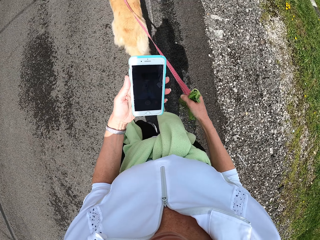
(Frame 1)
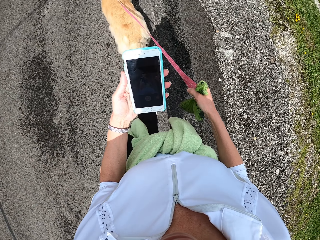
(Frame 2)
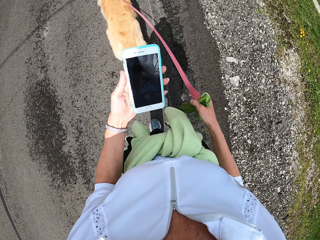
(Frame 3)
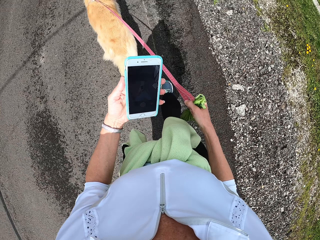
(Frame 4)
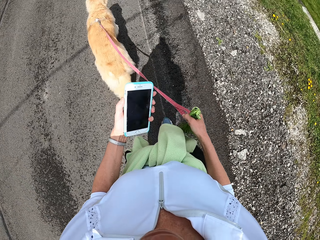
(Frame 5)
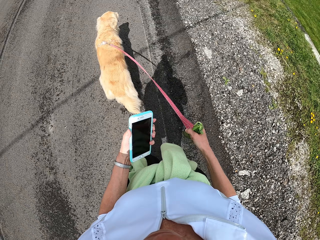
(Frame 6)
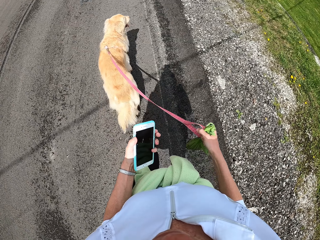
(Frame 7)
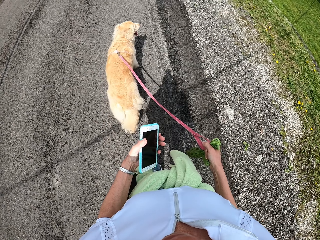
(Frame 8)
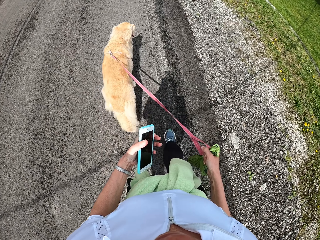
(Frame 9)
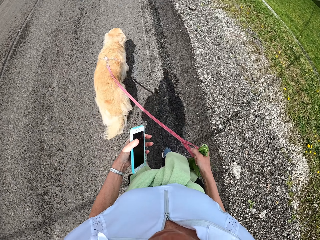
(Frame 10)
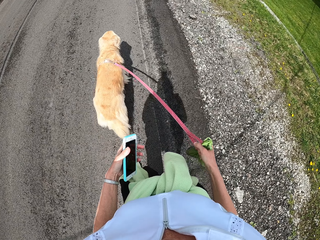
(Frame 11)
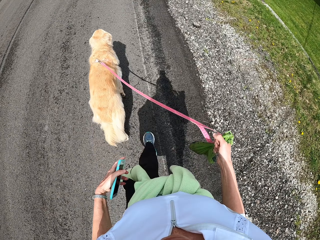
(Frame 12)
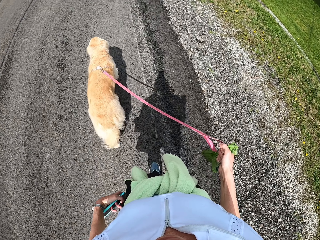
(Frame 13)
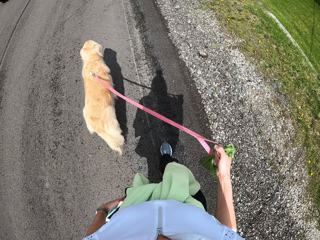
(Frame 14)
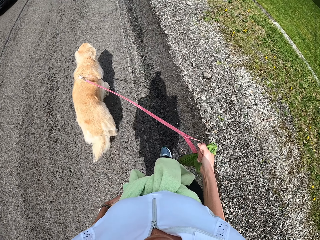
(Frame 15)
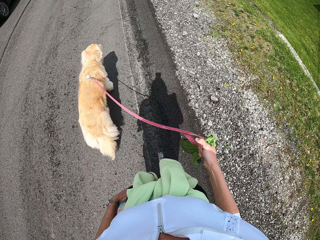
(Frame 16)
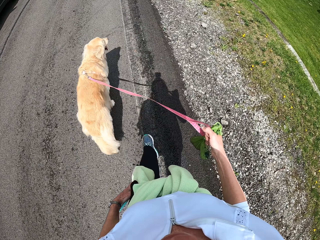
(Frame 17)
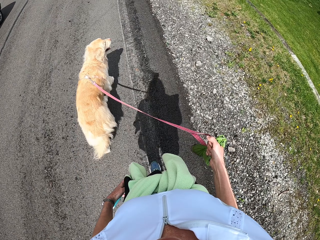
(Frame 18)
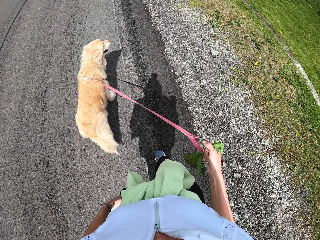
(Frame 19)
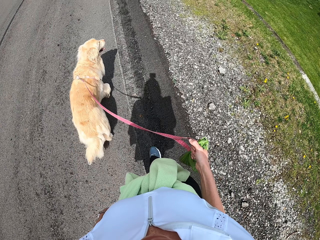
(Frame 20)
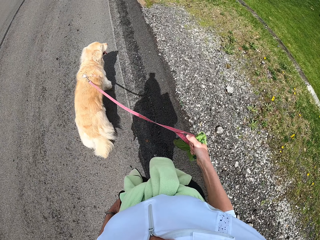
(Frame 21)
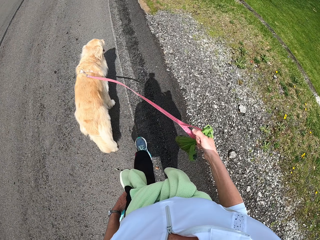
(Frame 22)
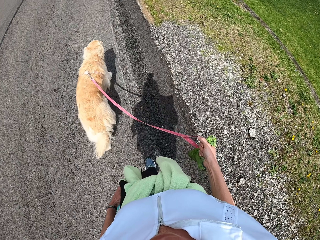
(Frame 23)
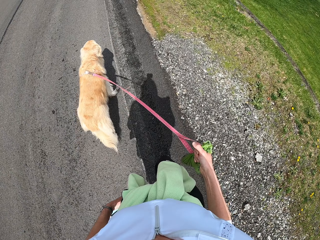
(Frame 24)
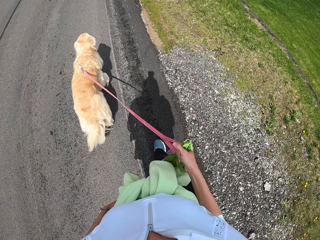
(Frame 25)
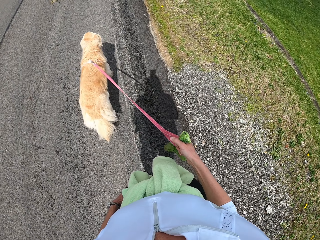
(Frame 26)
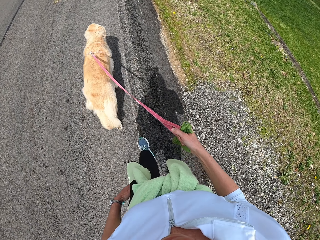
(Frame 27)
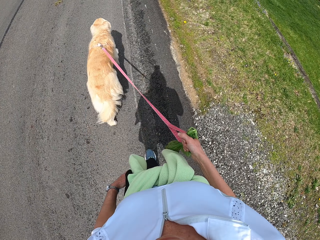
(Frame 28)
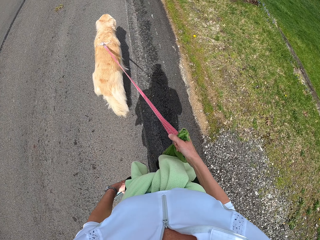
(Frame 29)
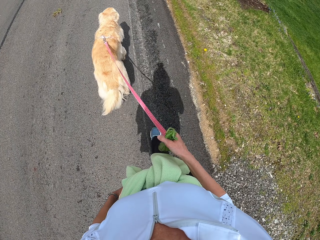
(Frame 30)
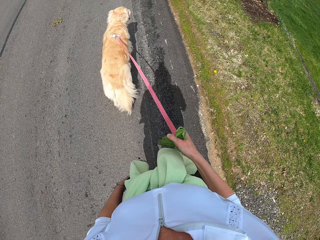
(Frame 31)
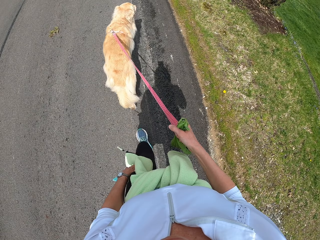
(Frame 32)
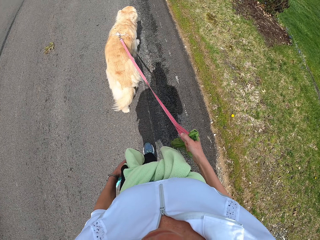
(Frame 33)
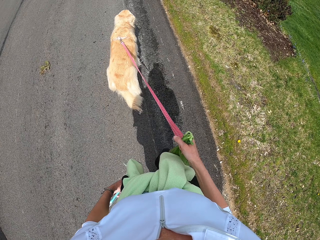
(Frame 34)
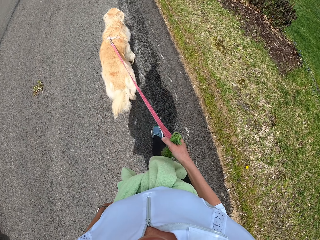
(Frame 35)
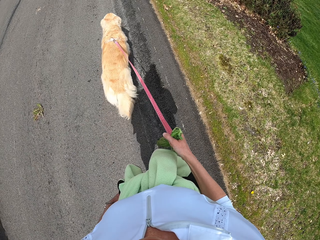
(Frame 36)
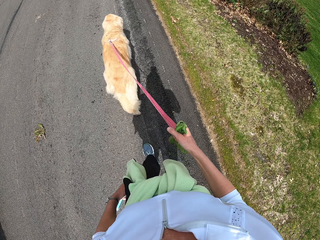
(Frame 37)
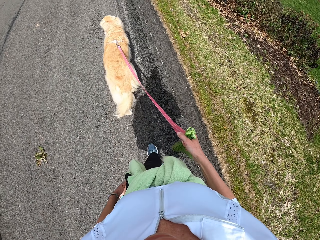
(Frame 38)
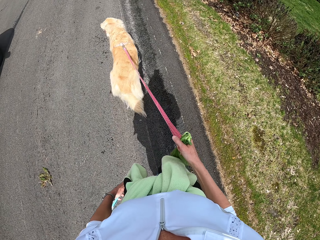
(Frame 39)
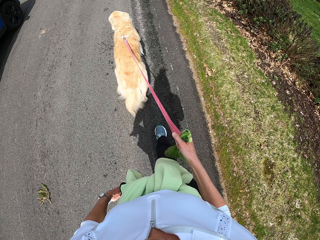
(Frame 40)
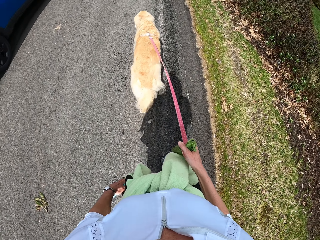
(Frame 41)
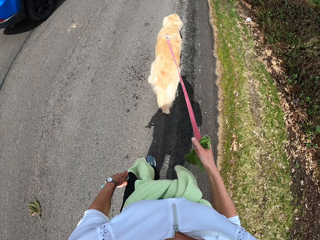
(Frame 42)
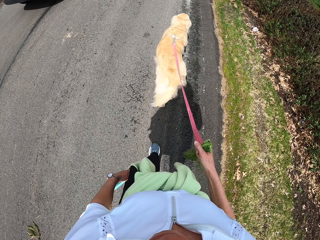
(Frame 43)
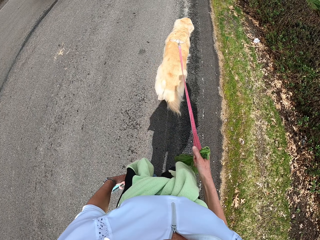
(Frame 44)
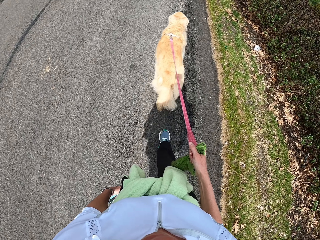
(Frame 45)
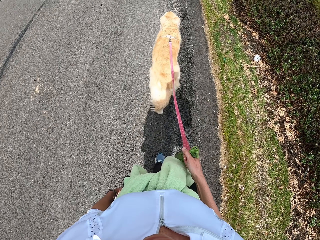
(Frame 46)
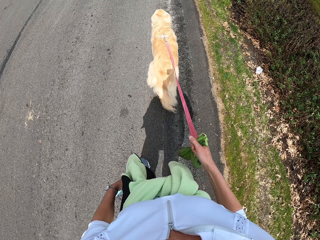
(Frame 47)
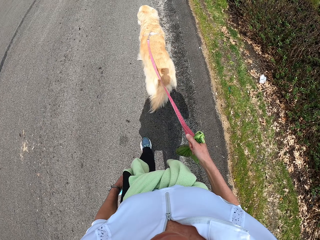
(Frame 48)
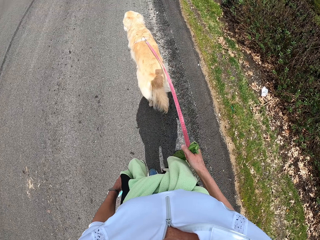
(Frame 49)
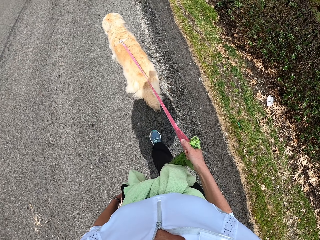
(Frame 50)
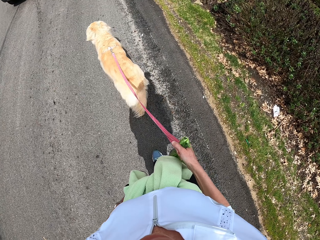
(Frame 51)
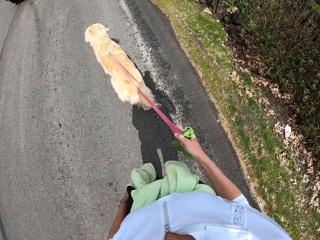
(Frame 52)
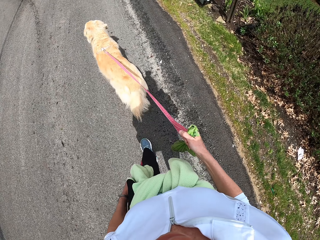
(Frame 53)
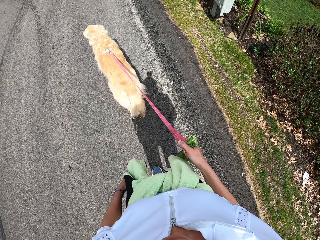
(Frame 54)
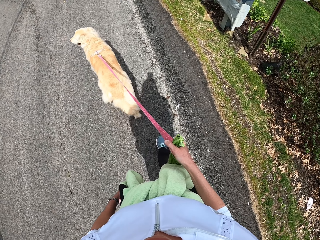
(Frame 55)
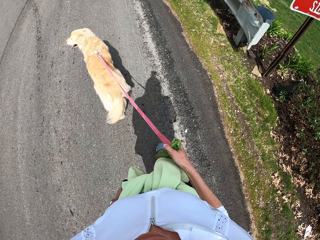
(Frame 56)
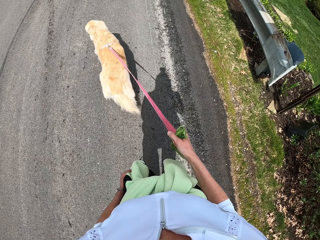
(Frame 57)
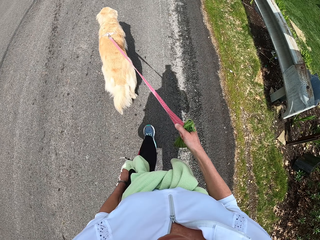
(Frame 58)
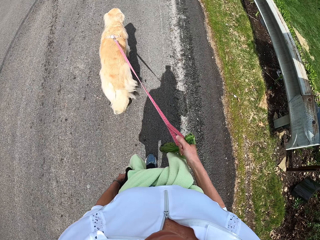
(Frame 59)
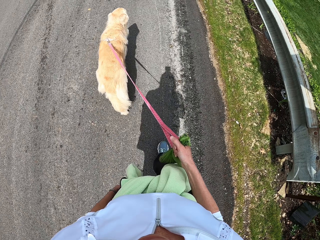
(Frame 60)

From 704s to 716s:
The camera wearer puts the phone in the pocket.

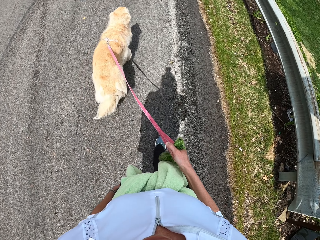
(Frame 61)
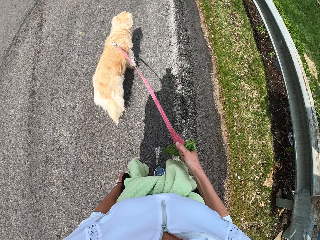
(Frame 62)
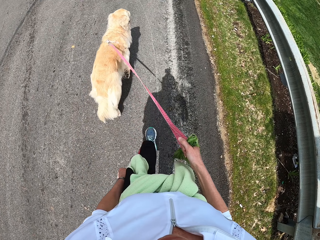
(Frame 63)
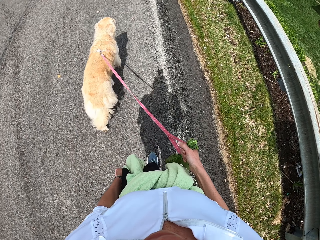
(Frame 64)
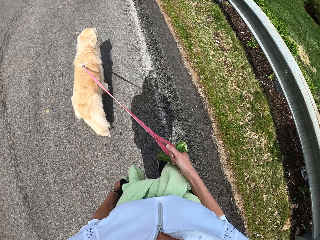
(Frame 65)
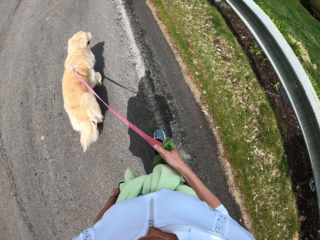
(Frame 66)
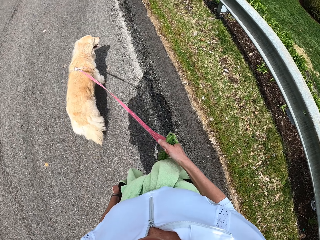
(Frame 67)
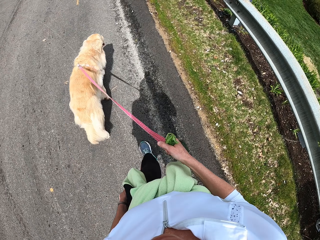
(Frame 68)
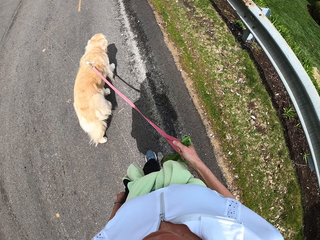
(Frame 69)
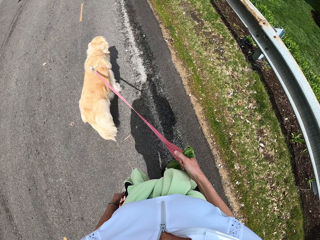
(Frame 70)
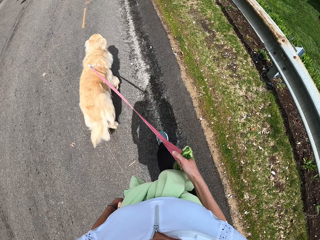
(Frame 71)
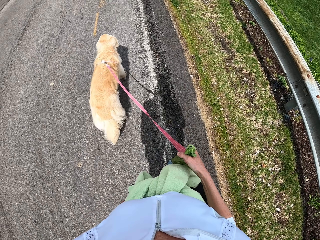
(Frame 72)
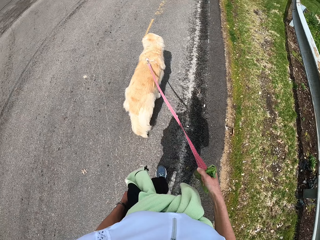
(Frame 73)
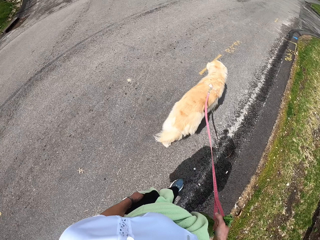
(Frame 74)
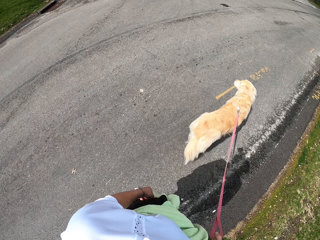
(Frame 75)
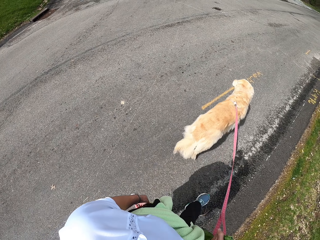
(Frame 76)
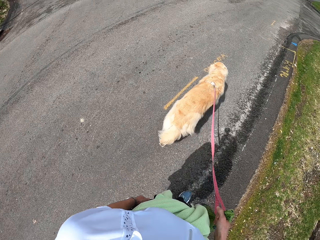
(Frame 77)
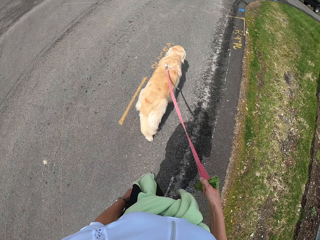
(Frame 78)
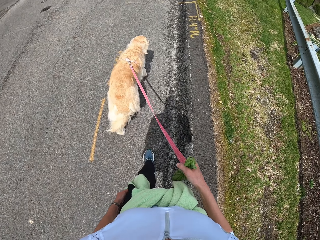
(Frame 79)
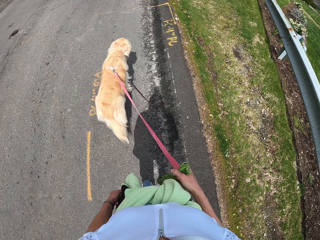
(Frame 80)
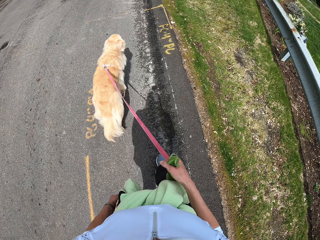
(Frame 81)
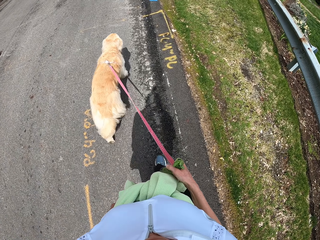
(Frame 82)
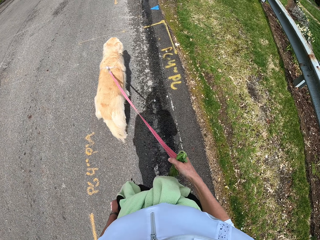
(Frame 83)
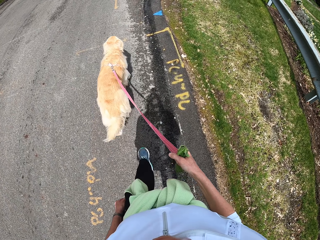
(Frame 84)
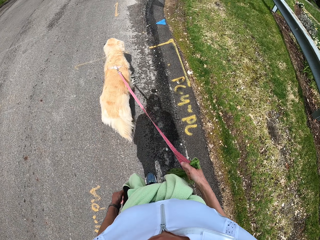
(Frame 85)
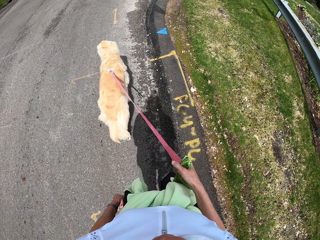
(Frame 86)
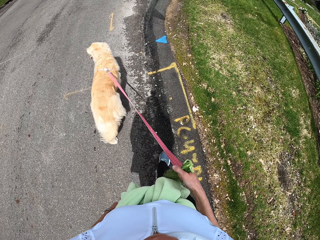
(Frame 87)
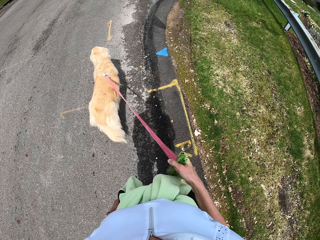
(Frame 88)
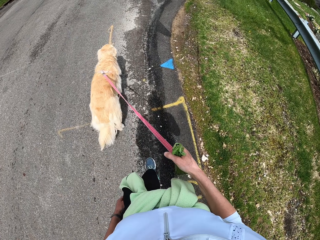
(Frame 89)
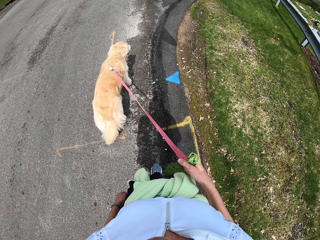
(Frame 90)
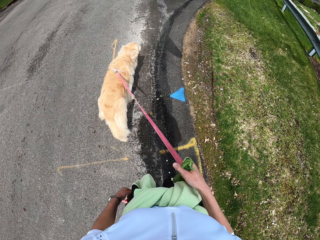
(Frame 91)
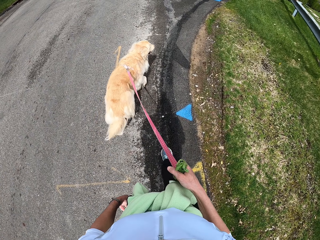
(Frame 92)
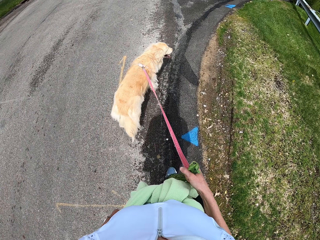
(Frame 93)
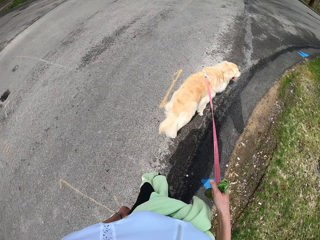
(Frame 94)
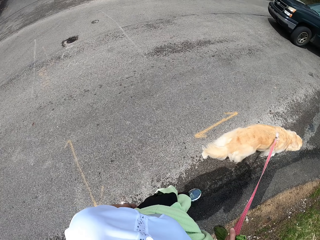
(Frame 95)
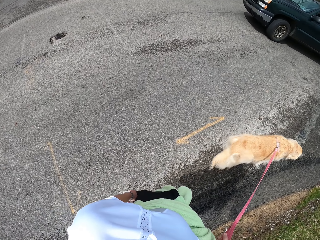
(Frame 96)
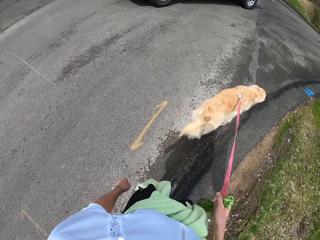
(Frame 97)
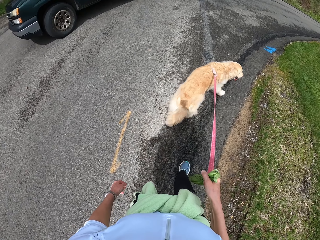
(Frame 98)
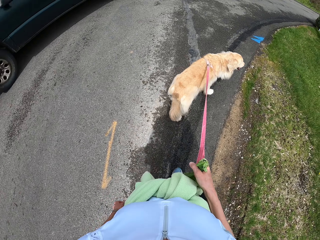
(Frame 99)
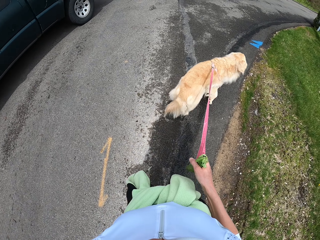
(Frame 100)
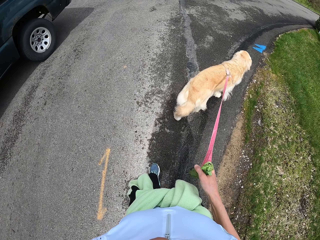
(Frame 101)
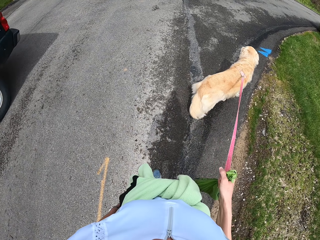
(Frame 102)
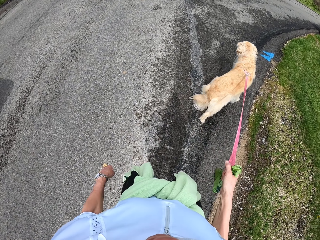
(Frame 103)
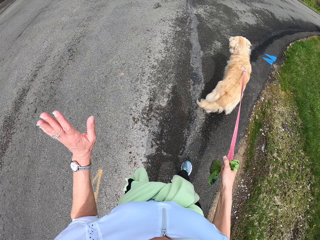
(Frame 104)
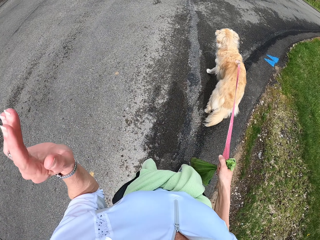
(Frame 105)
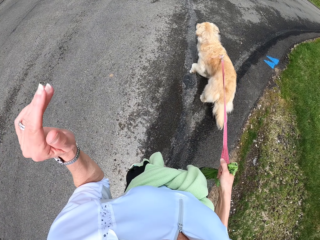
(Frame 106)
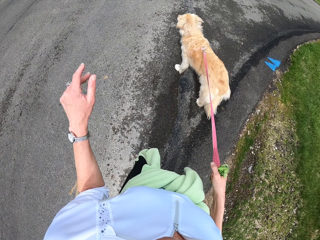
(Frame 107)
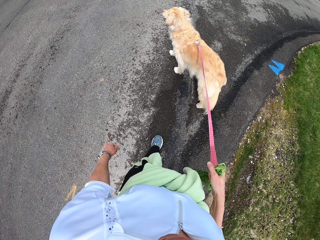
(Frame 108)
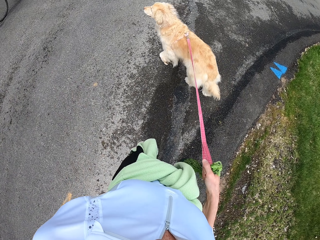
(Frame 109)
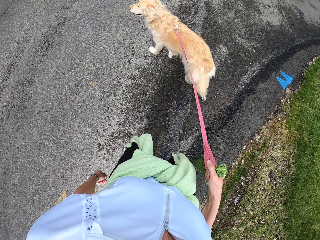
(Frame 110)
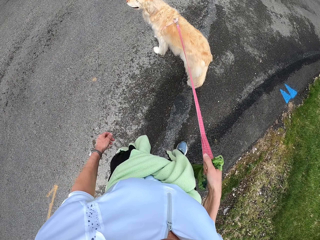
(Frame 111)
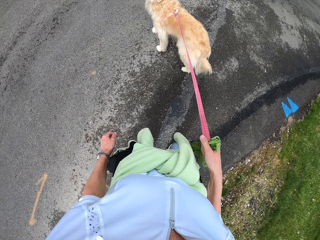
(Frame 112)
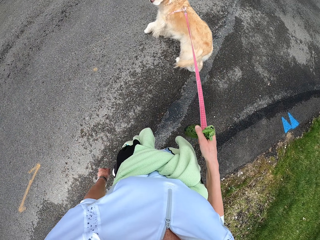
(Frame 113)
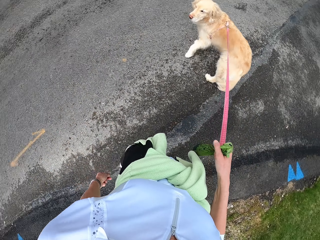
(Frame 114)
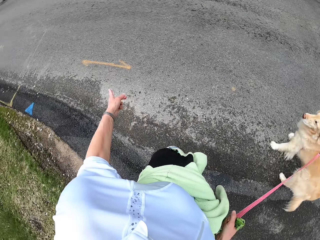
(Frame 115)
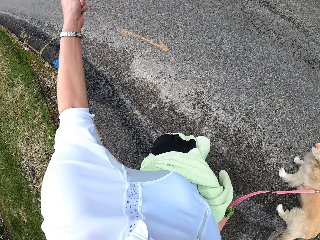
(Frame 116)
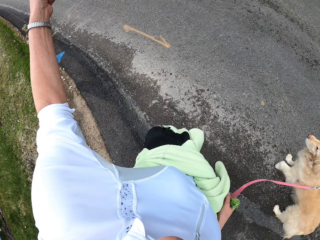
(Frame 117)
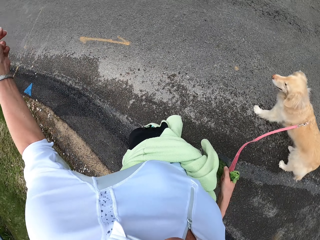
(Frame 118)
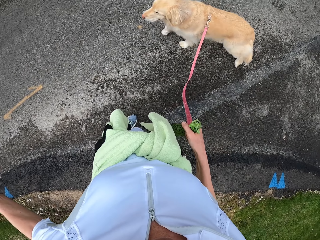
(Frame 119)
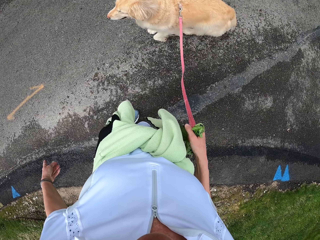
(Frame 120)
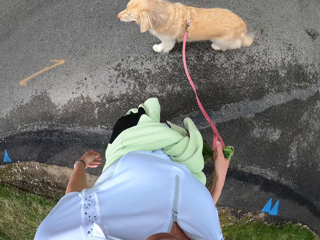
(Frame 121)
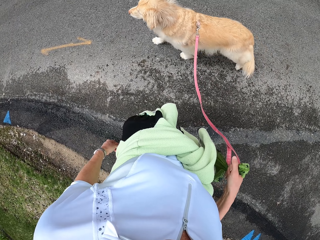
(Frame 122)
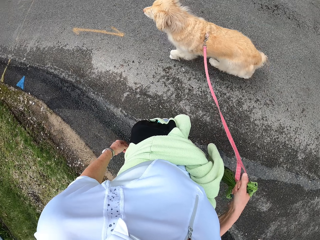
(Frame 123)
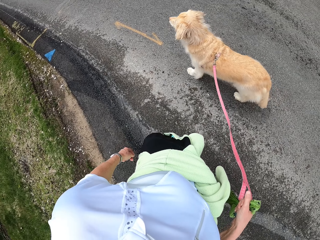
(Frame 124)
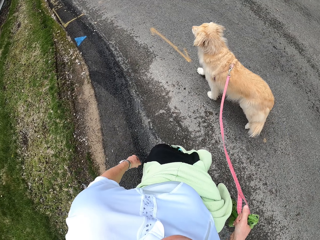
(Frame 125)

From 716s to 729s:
The camera wearer waves the left hand. They point a finger.
